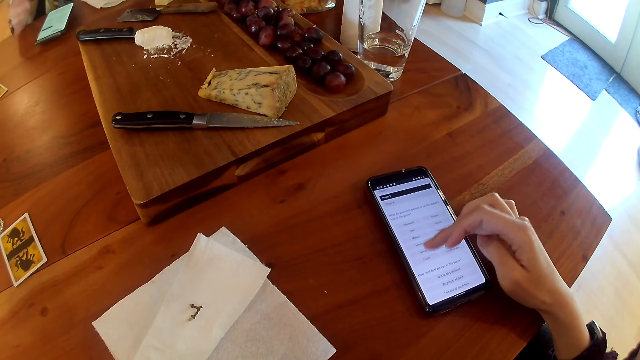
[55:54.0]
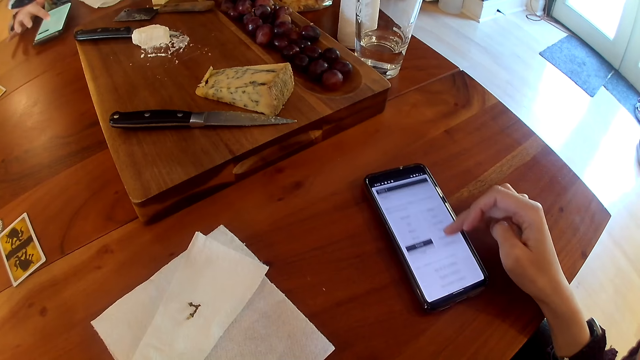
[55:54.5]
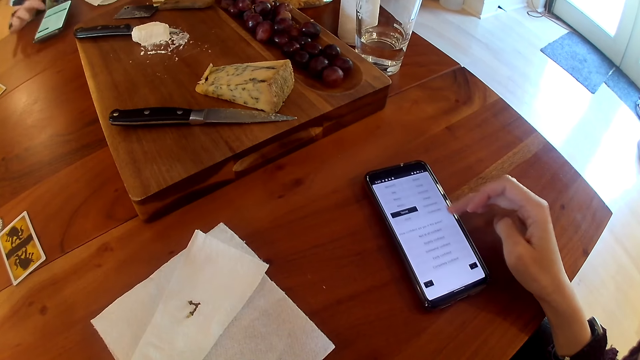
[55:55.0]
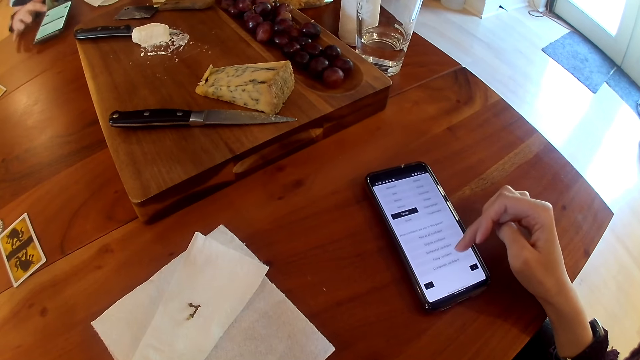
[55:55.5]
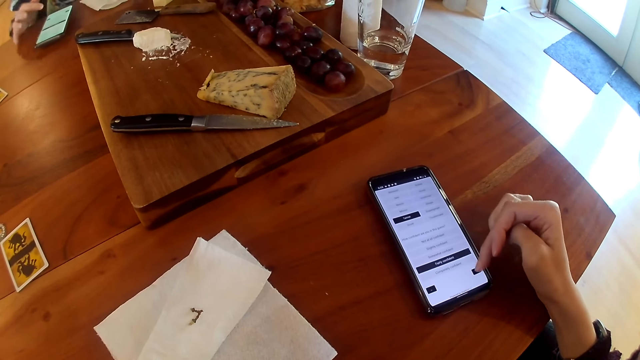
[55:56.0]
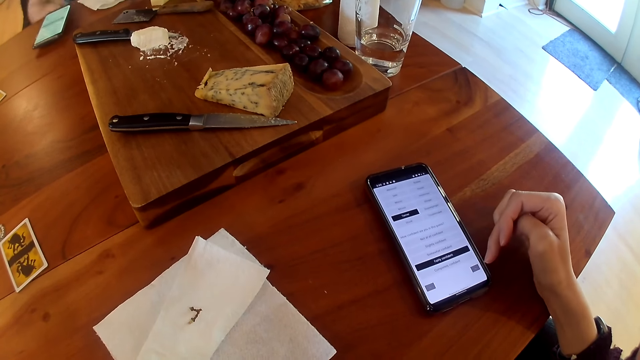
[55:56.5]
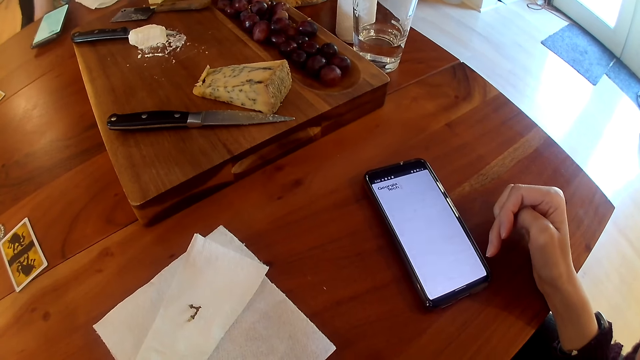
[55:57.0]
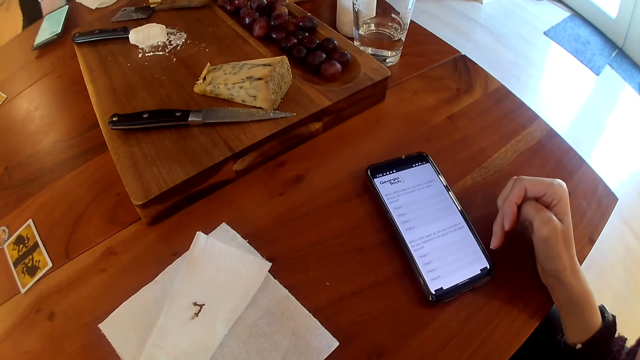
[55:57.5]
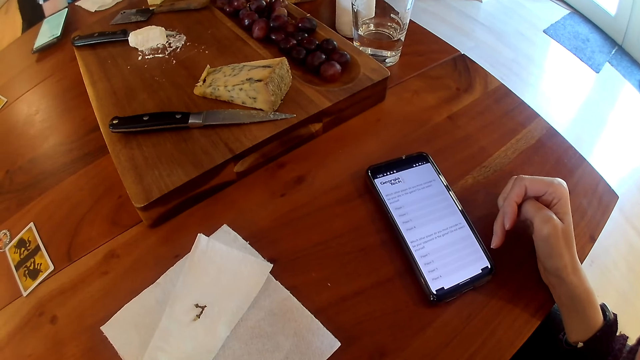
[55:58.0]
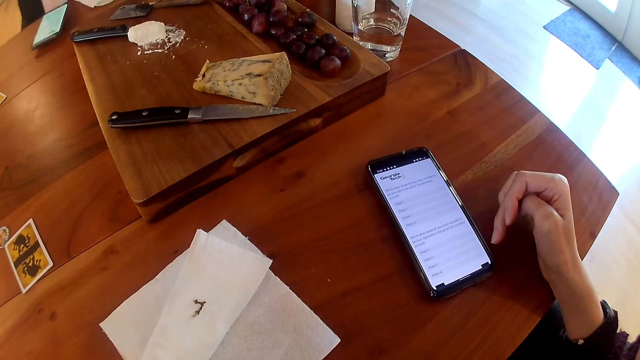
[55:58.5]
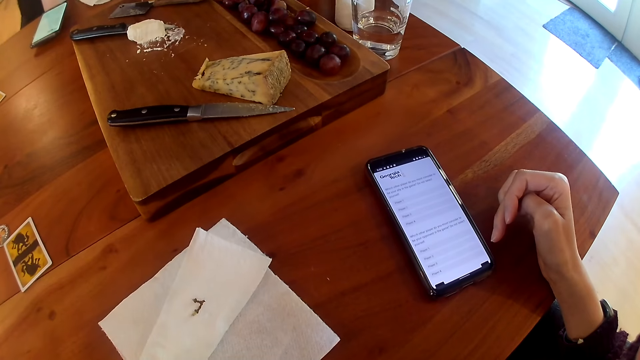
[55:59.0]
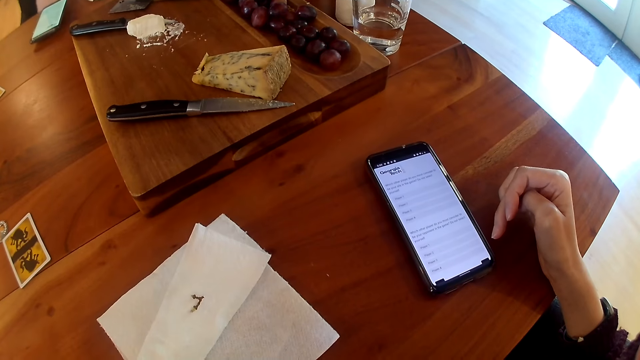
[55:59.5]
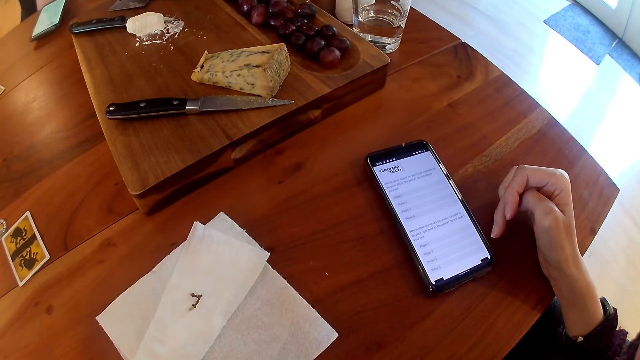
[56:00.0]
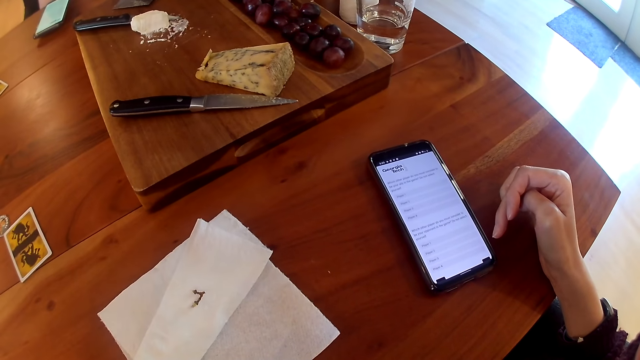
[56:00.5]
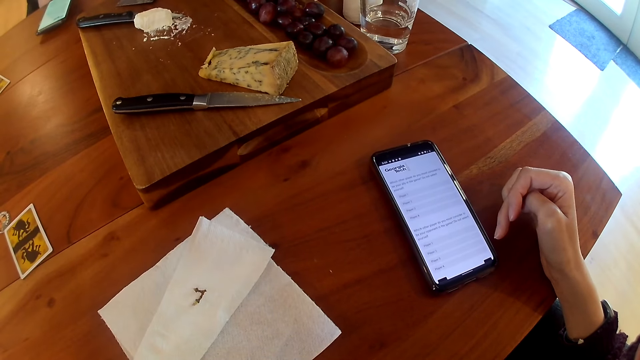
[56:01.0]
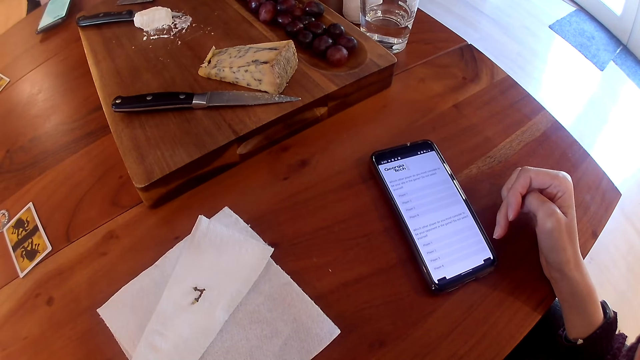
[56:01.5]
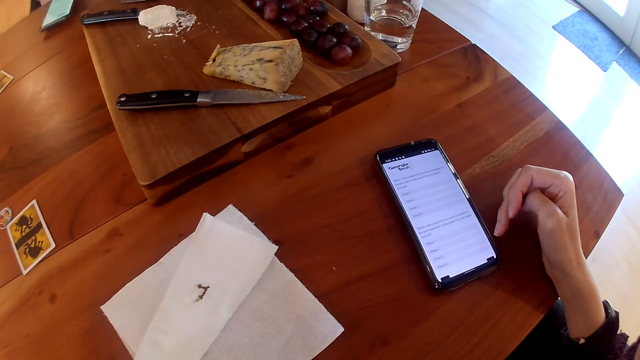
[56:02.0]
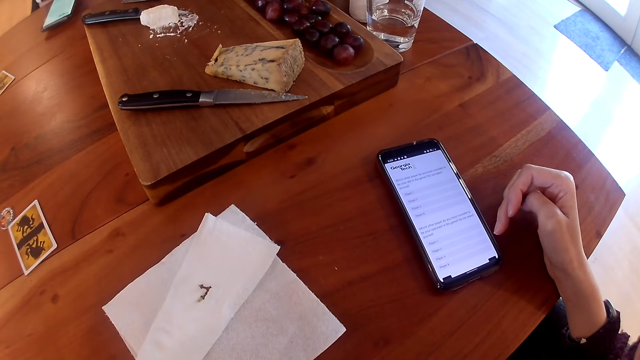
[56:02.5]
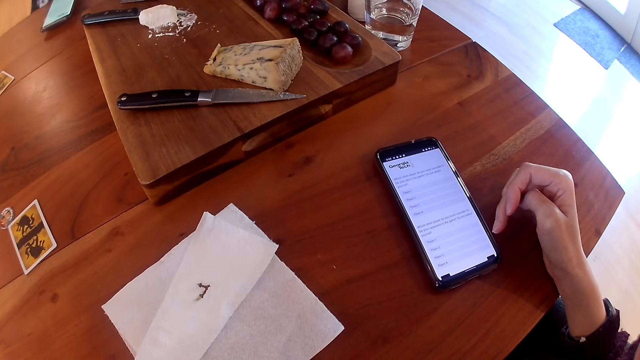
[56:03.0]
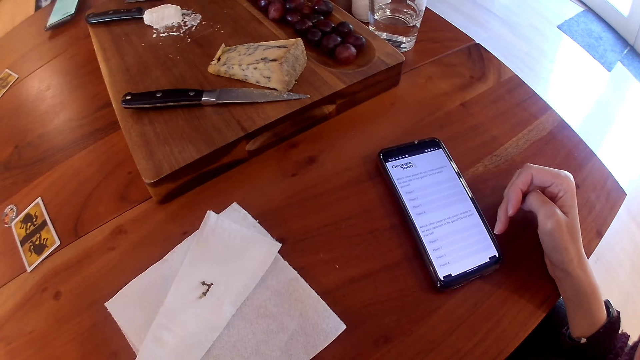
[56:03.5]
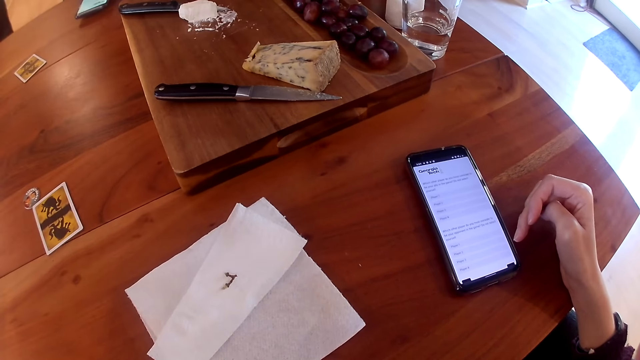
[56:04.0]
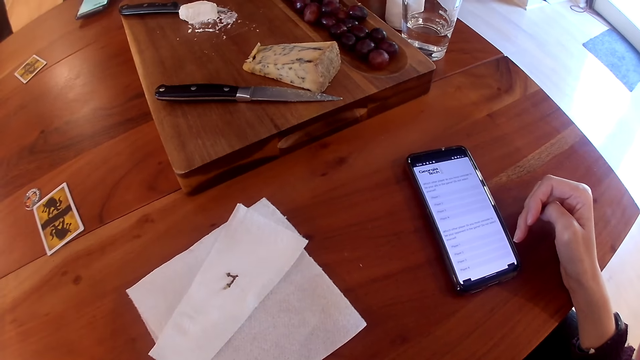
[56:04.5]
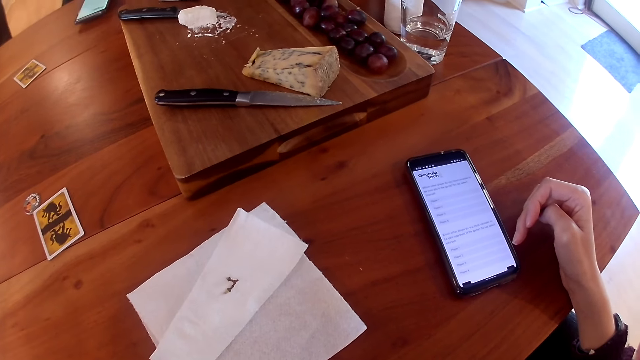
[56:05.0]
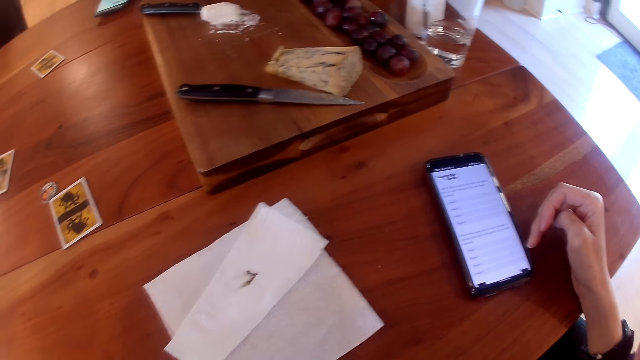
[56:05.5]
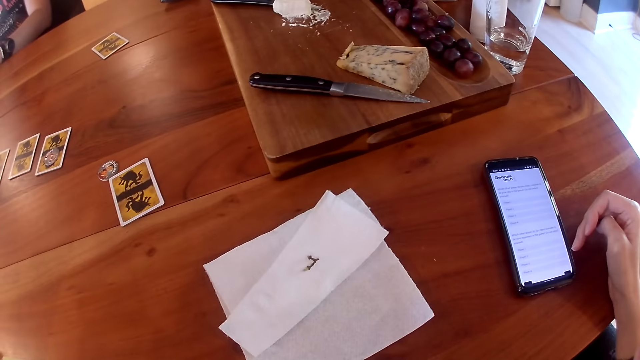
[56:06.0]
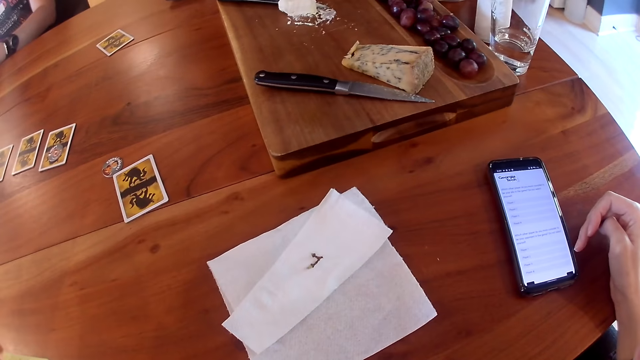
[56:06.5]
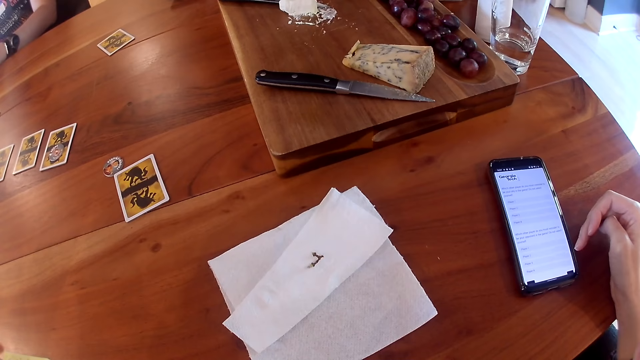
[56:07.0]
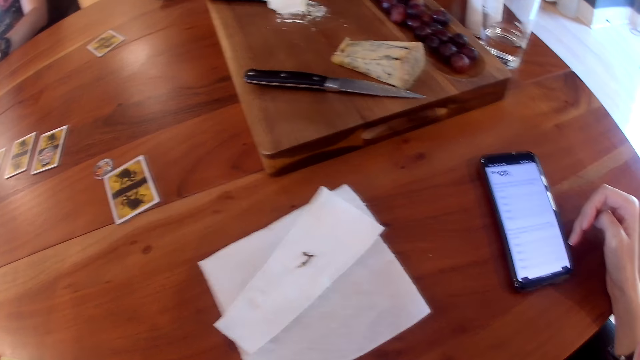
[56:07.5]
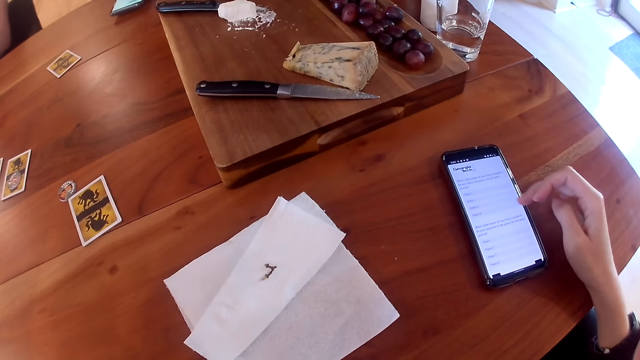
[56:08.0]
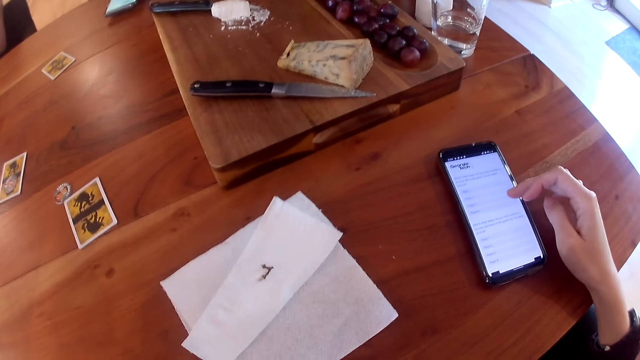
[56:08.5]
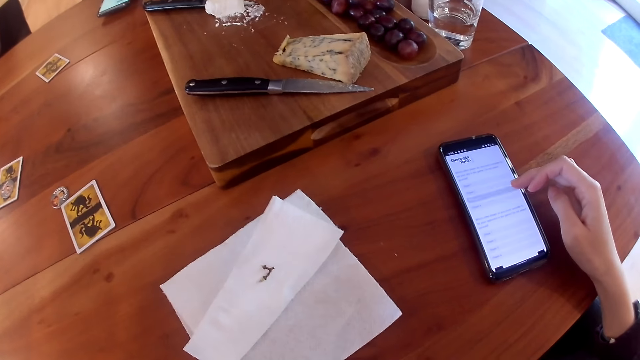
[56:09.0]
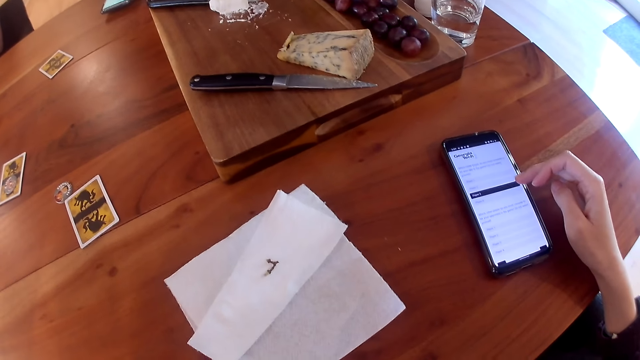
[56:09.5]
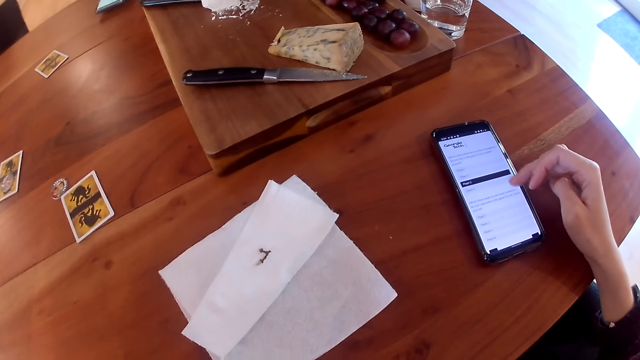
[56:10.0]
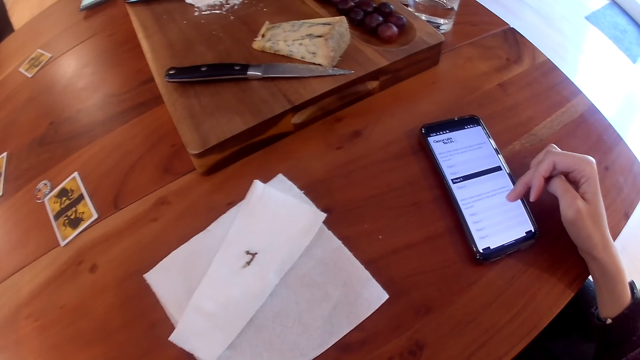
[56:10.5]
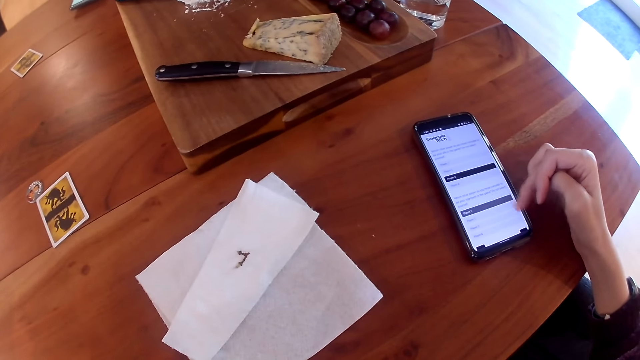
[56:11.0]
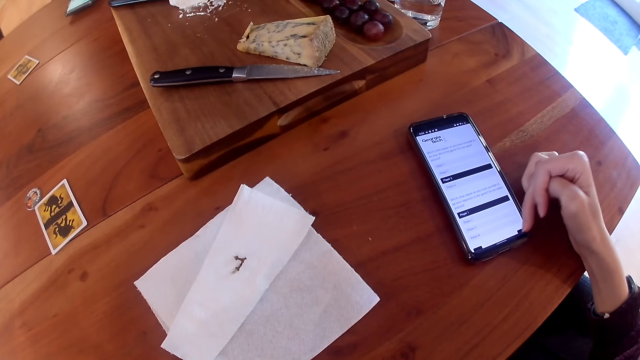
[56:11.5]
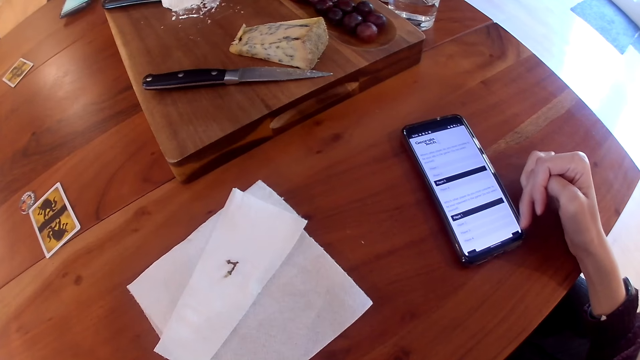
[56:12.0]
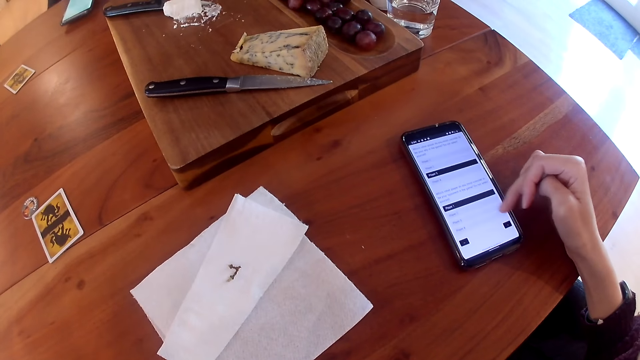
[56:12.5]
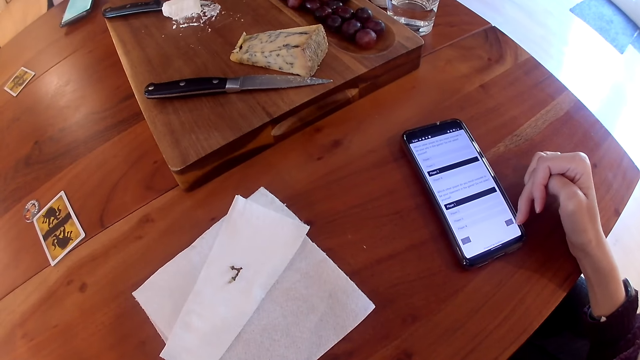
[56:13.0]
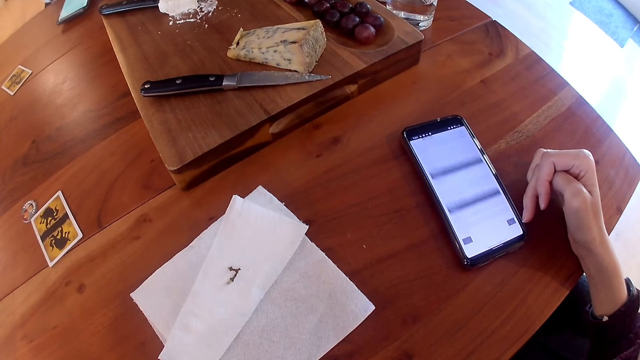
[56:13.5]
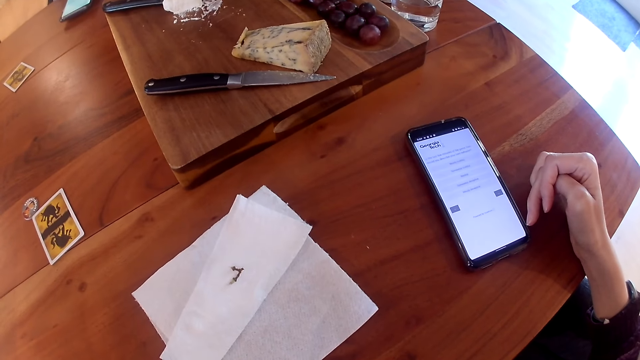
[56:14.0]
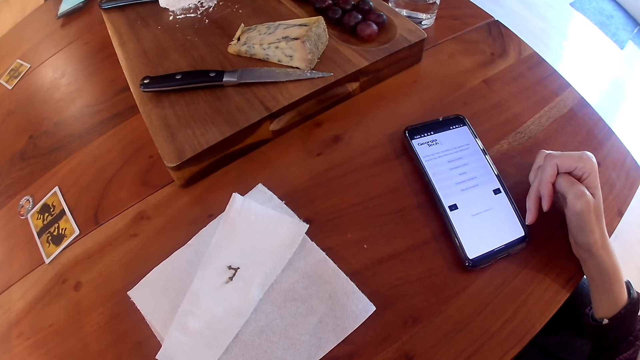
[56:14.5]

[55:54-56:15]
The person operates the phone on the table. The camera wearer operates the phone on the table. The man interacts with the people on the table. The camera wearer stares at the phone on the table. They operate the phone on the table.
